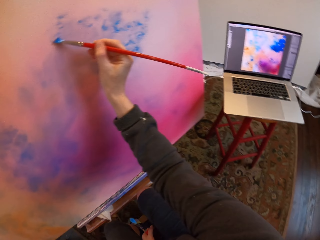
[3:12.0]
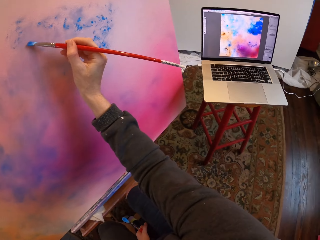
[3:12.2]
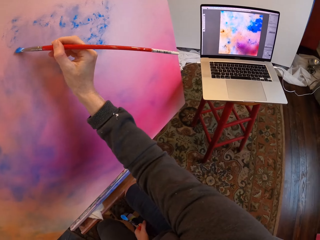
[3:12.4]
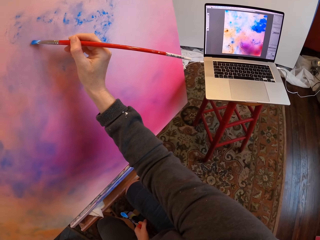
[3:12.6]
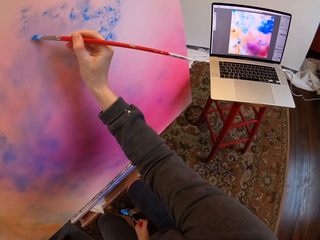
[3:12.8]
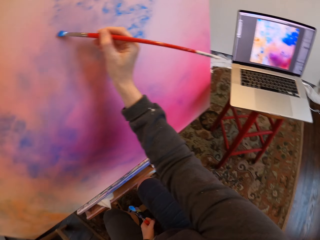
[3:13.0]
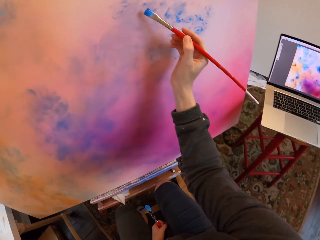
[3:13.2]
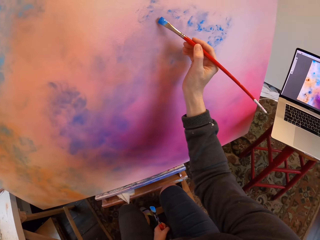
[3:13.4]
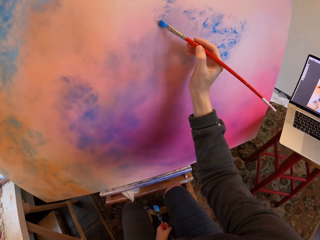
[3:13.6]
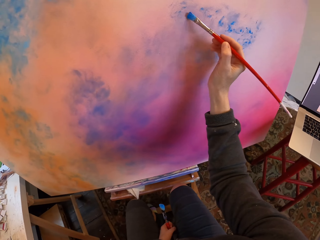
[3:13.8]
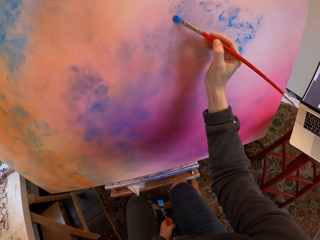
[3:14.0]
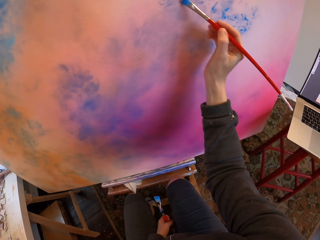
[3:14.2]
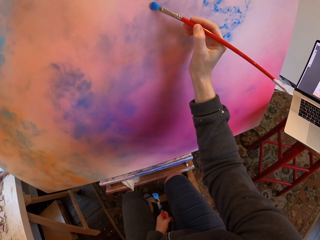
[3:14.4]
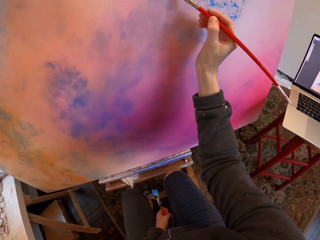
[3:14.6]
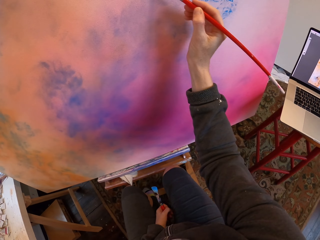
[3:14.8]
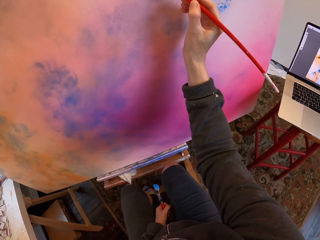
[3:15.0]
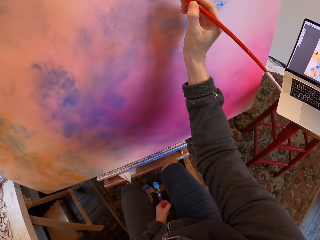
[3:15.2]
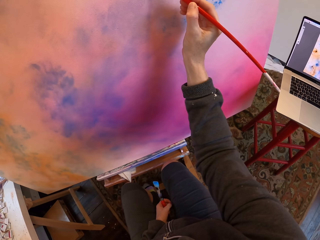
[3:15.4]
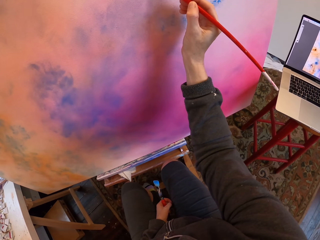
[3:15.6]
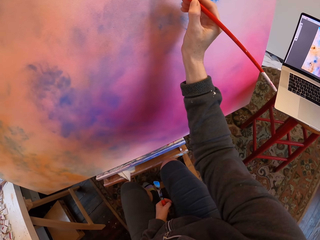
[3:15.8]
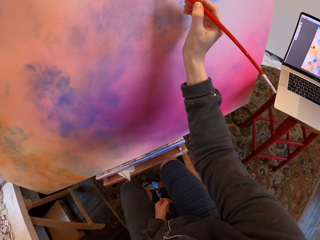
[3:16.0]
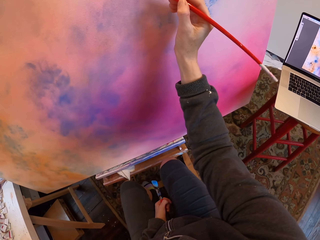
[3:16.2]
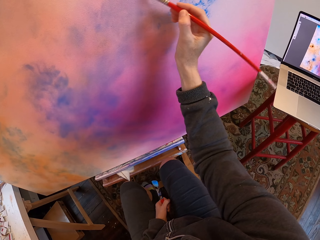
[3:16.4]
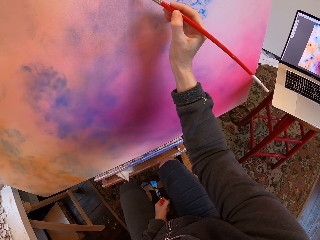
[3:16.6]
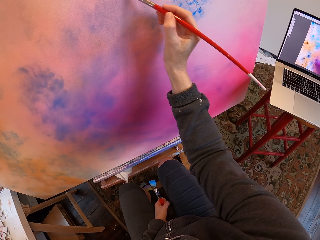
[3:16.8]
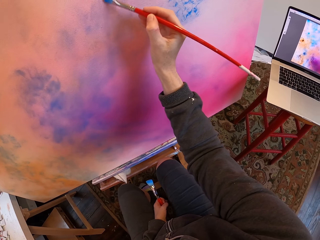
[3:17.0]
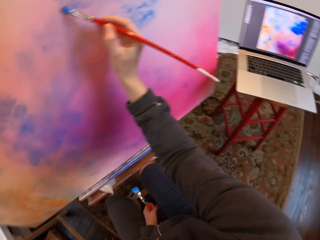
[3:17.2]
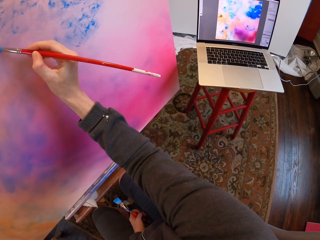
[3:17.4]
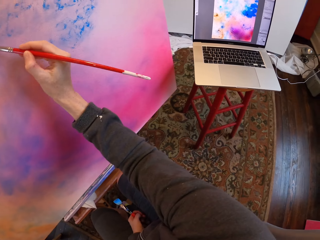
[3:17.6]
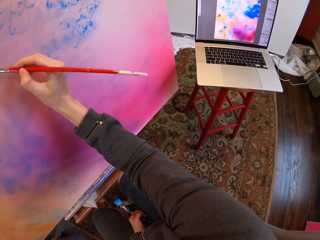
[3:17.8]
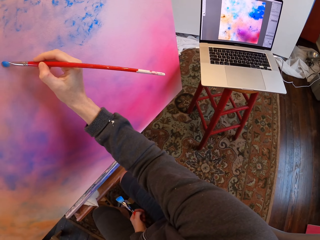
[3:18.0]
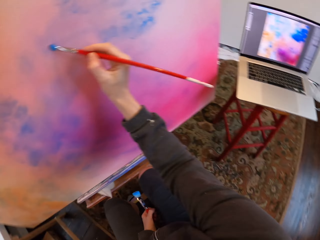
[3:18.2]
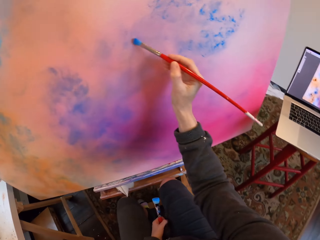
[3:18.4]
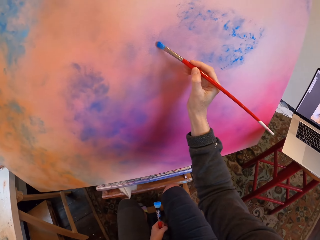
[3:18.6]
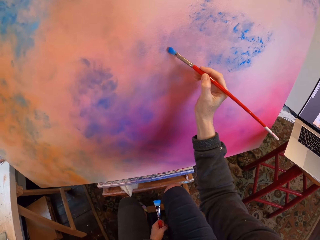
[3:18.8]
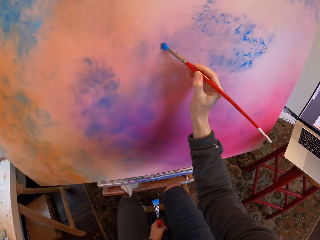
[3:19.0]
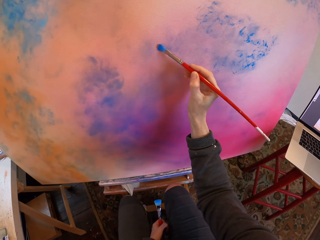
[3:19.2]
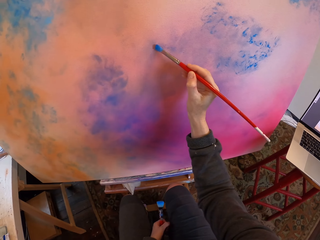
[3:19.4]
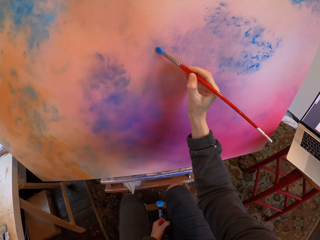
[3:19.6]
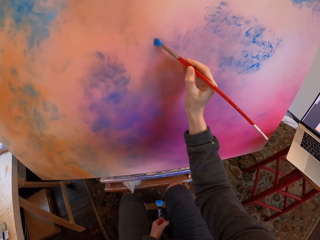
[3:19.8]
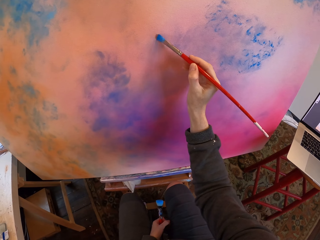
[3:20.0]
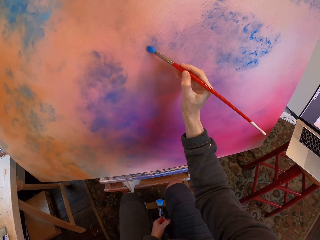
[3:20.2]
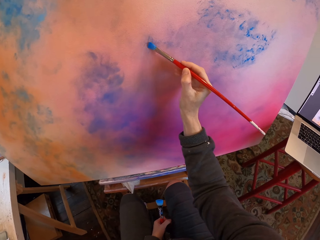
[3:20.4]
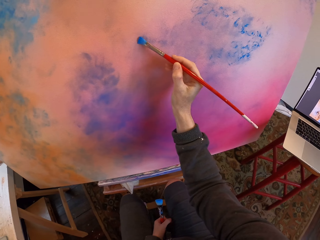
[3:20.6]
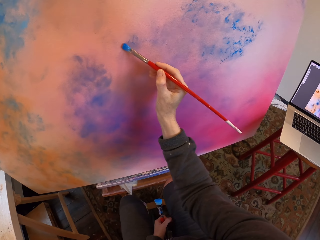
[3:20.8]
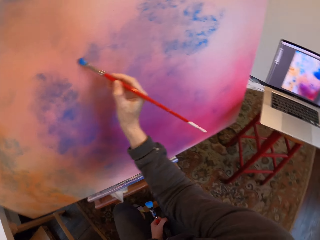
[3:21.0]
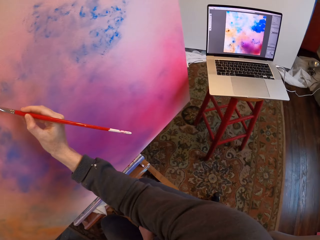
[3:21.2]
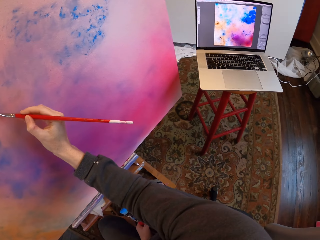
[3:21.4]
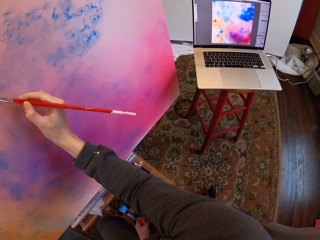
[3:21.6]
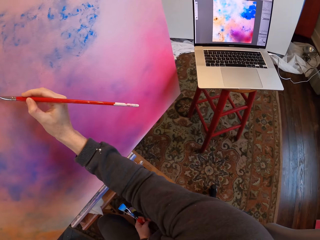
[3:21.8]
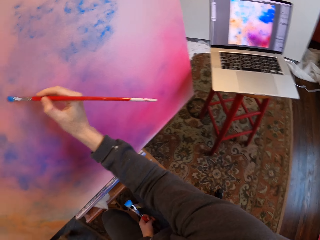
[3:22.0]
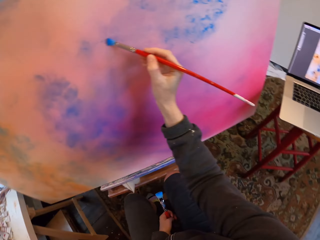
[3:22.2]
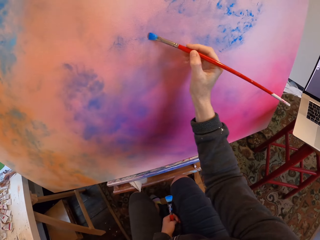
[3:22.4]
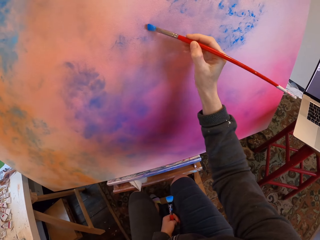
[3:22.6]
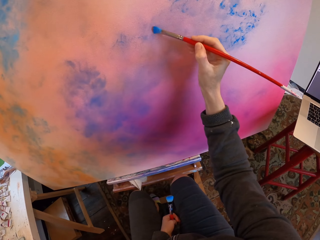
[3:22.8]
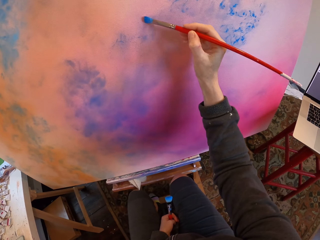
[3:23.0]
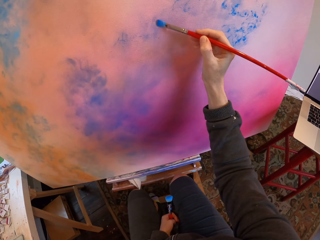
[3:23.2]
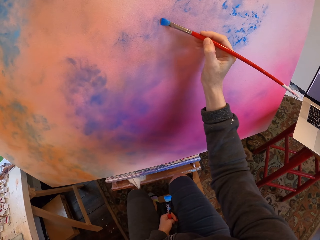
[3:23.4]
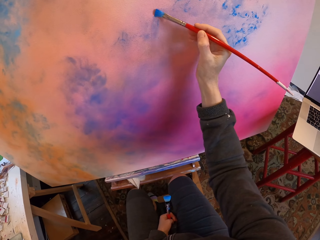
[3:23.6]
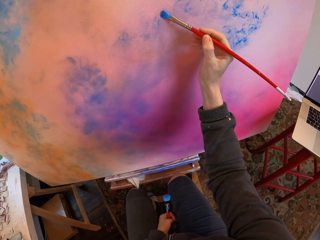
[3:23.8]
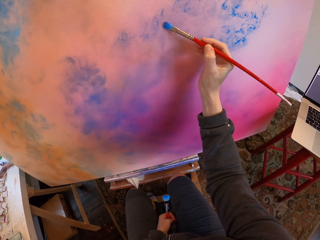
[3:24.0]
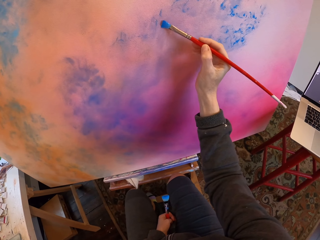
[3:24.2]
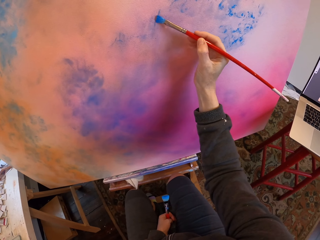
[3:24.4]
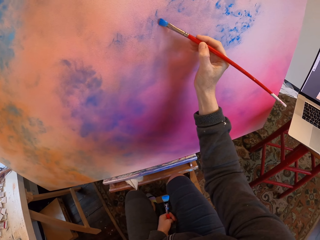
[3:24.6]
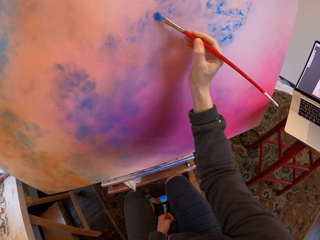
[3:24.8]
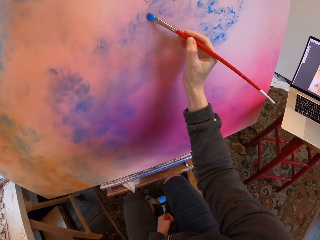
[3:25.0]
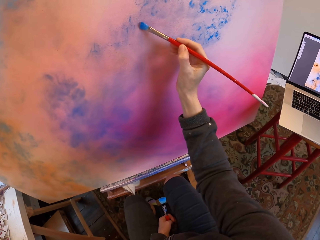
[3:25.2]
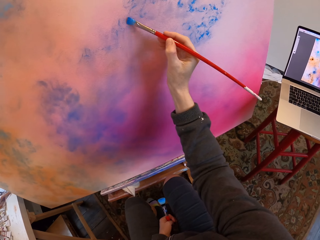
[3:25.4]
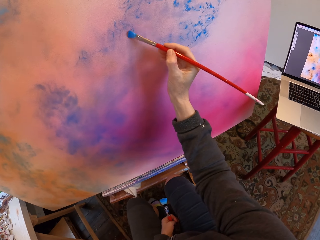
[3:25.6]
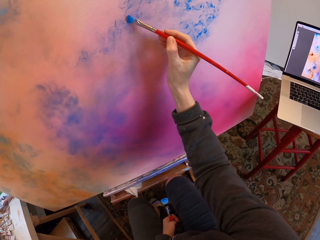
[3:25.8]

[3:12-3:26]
The camera wearer looks at the laptop. They paint. They look at the laptop. They paint. They look at the laptop. They paint.

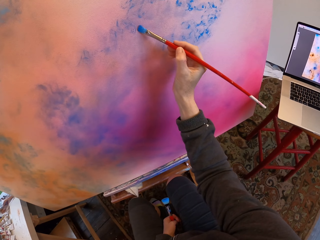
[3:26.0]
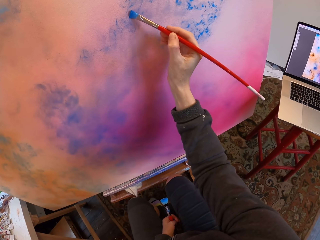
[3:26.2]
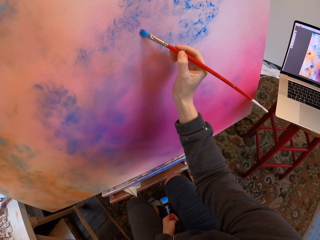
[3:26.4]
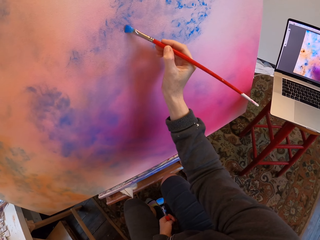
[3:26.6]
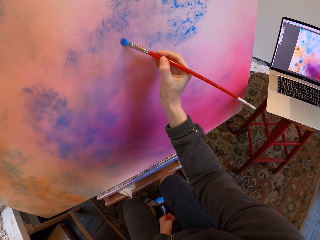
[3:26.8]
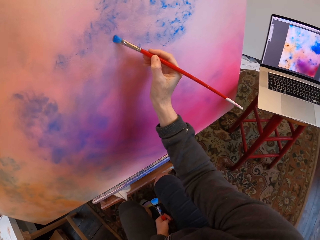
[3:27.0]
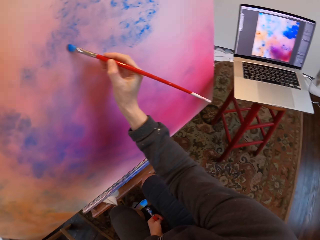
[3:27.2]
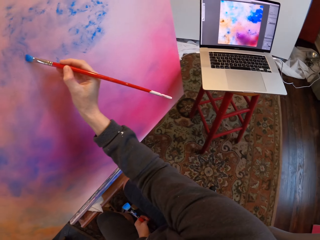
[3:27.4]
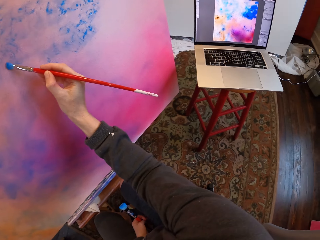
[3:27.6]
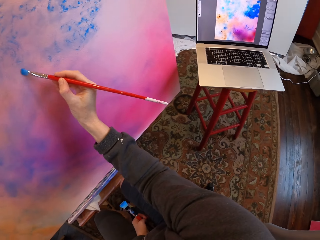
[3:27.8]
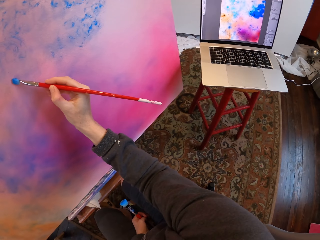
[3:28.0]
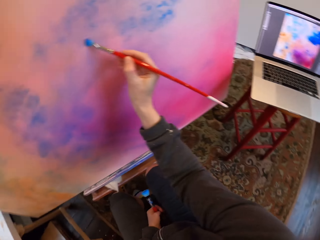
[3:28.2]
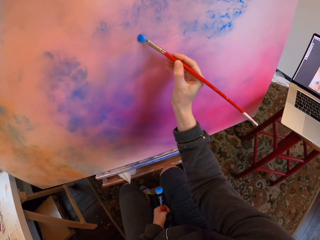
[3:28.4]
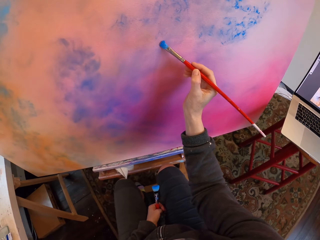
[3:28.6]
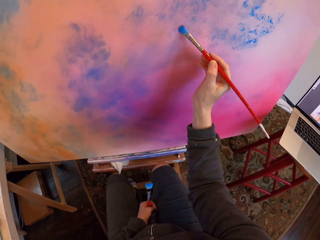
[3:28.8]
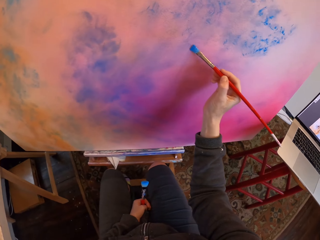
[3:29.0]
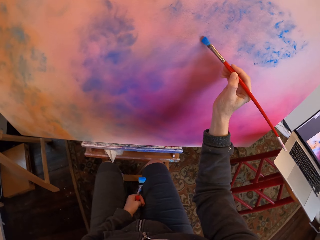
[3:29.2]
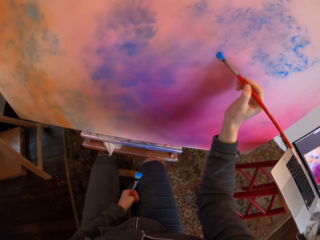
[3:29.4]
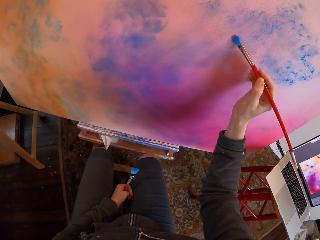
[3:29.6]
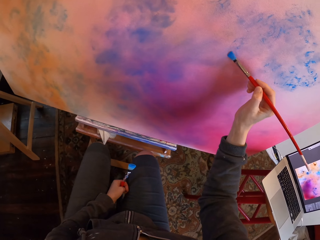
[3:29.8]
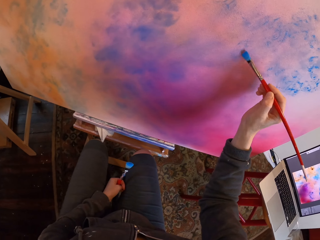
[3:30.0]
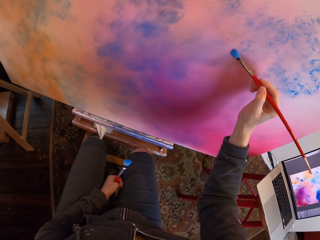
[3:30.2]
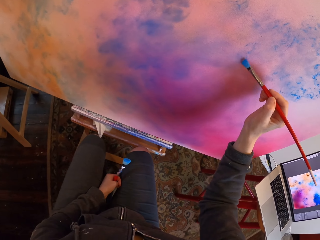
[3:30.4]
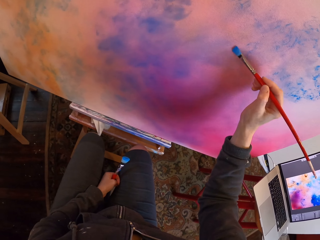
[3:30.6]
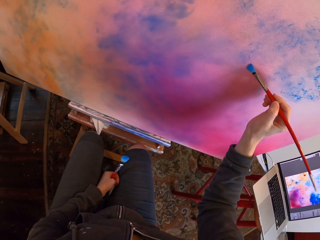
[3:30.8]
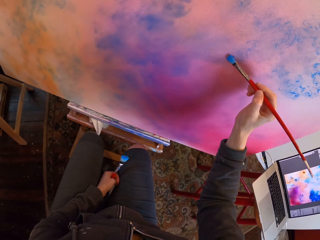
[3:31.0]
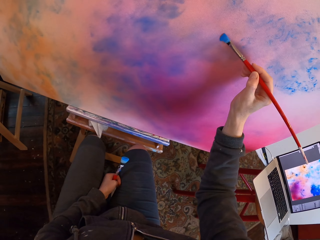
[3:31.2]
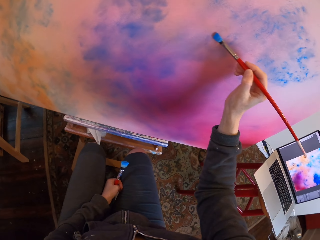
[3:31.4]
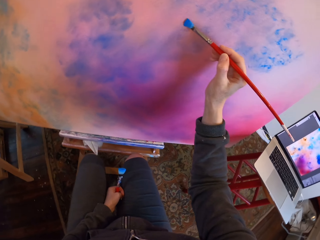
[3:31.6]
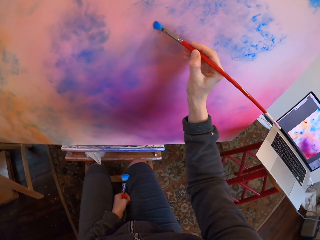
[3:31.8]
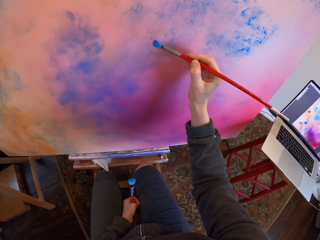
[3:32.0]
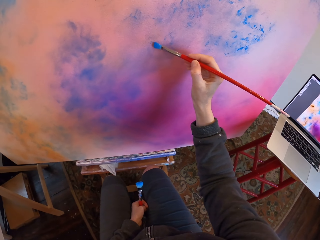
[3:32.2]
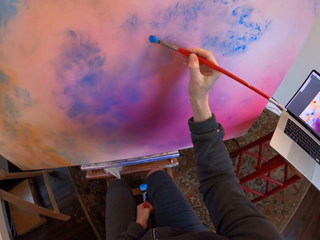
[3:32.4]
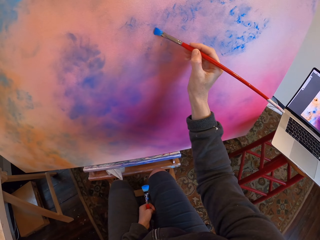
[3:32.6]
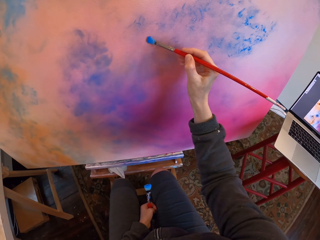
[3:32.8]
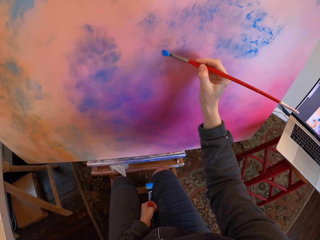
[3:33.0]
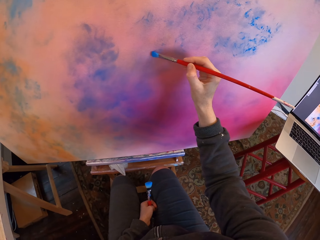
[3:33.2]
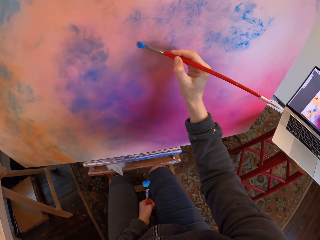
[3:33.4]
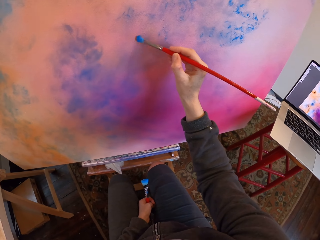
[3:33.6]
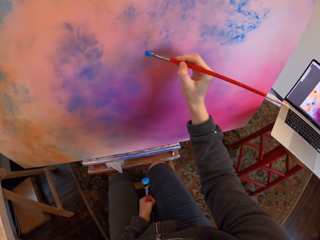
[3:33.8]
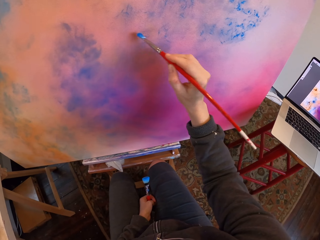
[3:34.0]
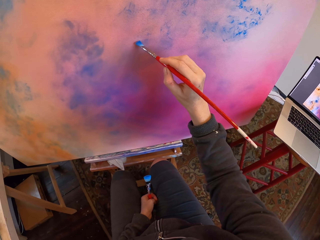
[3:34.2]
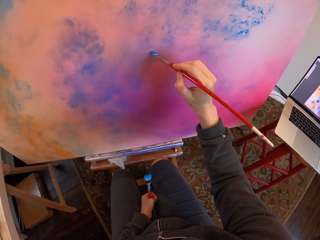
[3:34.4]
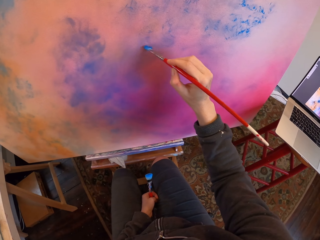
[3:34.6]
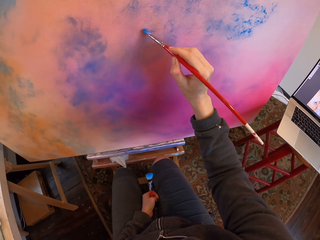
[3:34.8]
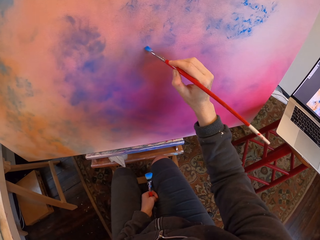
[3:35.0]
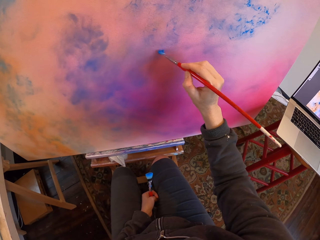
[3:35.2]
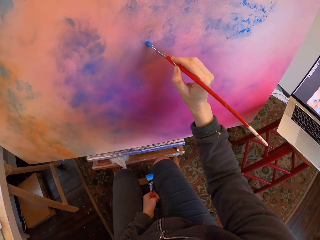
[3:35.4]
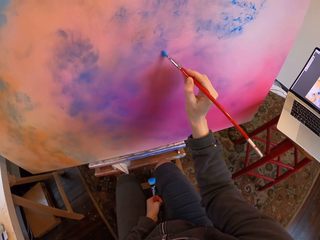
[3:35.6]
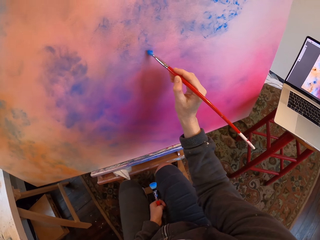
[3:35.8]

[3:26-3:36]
The camera wearer looks at the laptop. They paint.
